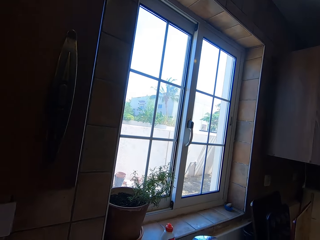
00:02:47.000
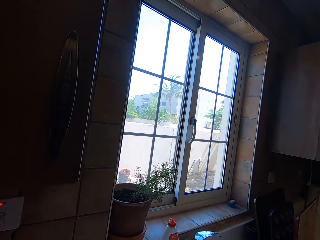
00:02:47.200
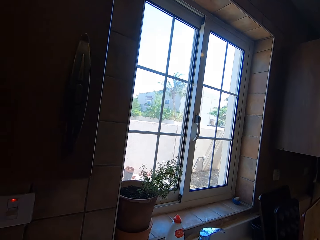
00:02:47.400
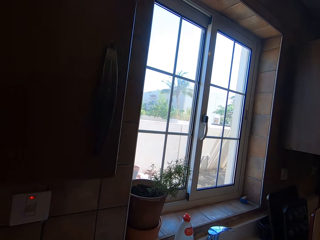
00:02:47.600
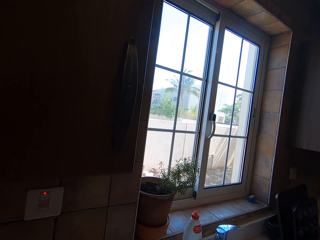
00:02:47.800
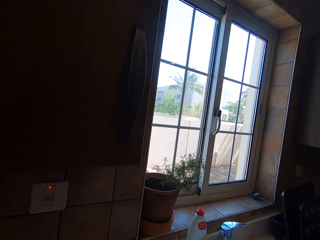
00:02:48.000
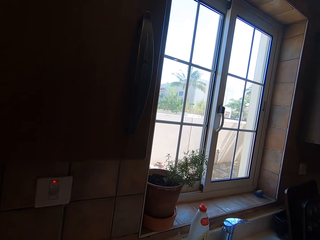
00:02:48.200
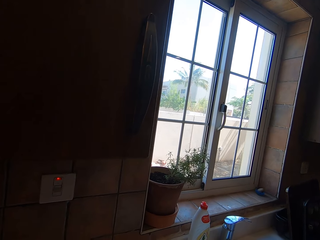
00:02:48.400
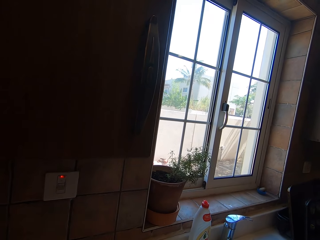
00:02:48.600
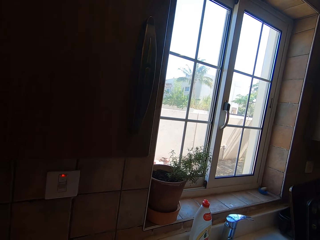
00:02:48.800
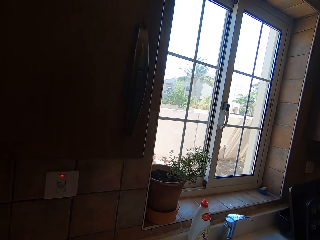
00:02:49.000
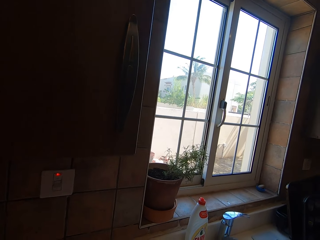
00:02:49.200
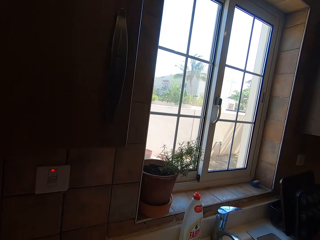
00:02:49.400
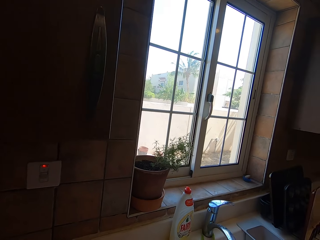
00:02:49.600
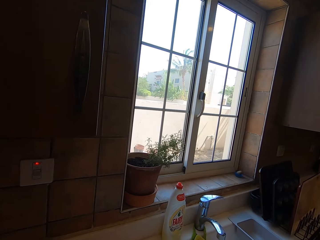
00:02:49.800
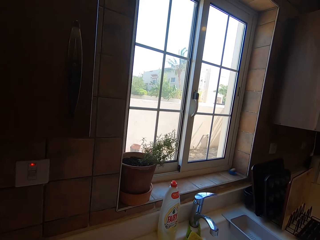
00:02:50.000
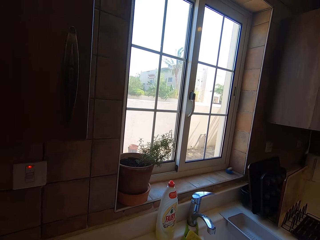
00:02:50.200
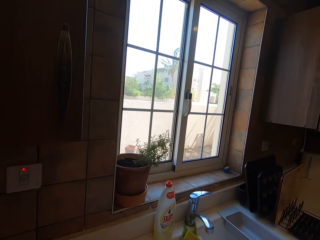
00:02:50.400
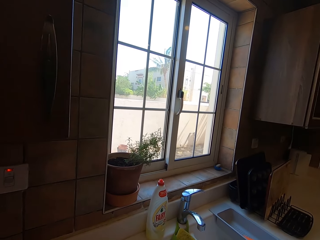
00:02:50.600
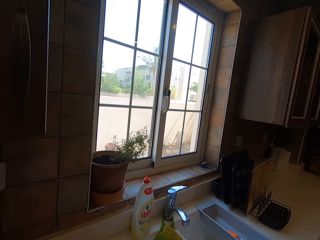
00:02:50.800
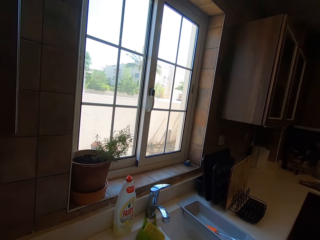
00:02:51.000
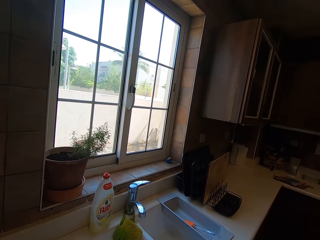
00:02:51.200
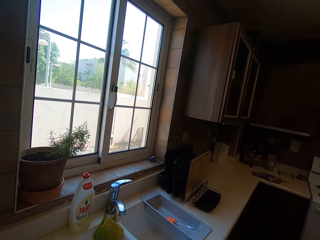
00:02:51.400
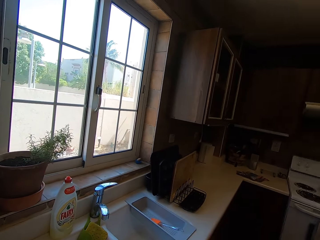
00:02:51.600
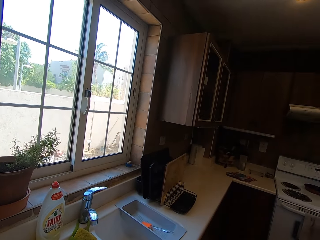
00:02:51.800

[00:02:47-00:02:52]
The camera wearer converses to the man.

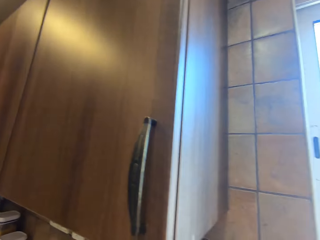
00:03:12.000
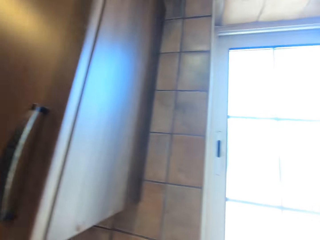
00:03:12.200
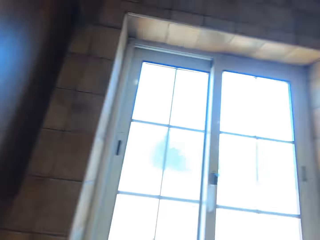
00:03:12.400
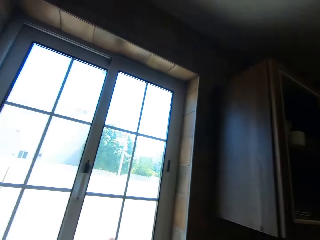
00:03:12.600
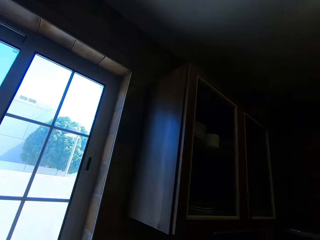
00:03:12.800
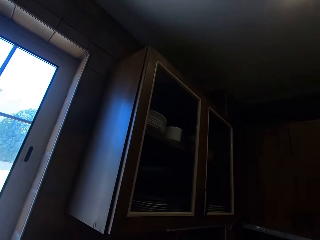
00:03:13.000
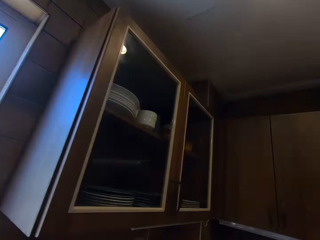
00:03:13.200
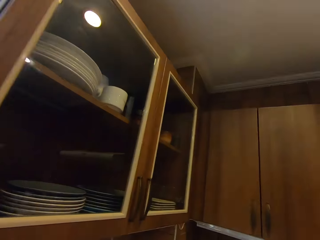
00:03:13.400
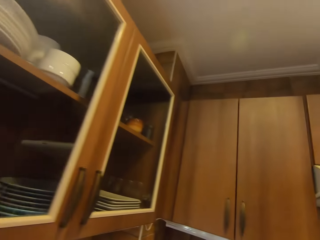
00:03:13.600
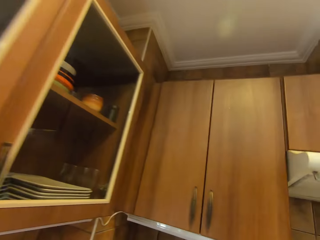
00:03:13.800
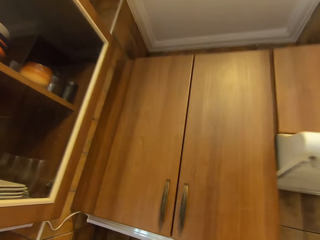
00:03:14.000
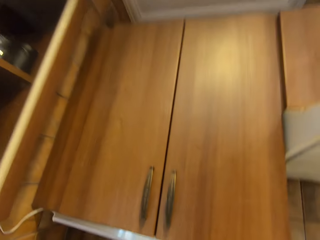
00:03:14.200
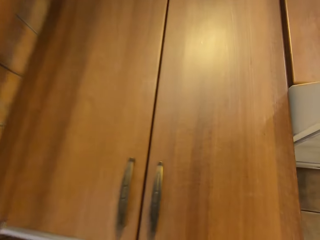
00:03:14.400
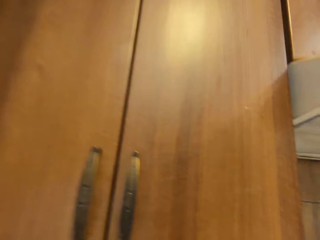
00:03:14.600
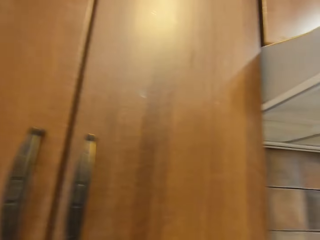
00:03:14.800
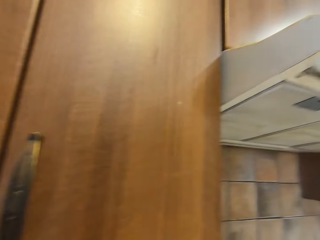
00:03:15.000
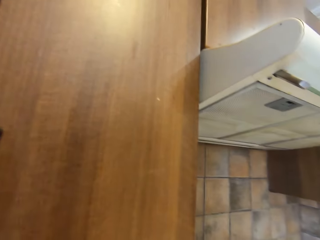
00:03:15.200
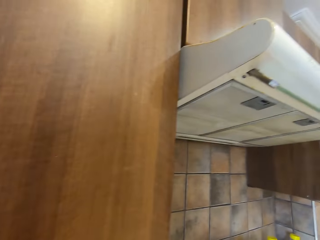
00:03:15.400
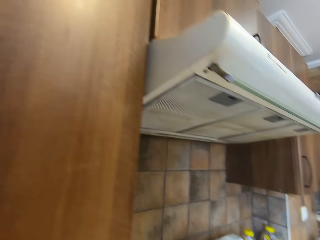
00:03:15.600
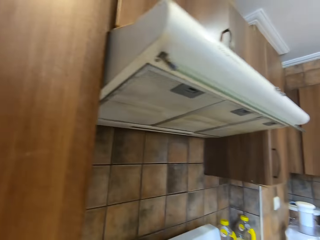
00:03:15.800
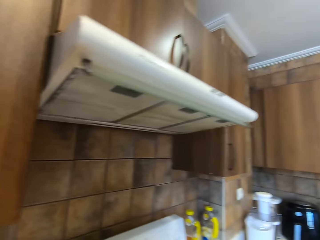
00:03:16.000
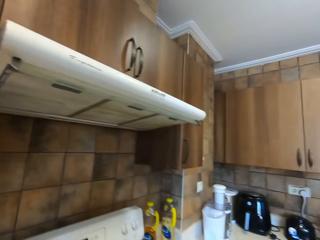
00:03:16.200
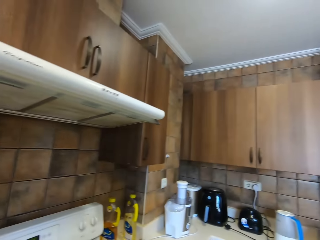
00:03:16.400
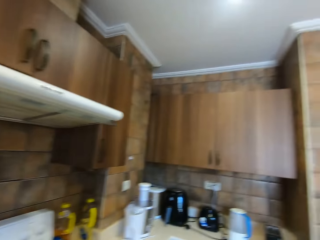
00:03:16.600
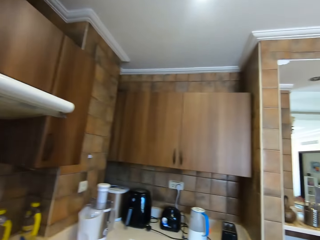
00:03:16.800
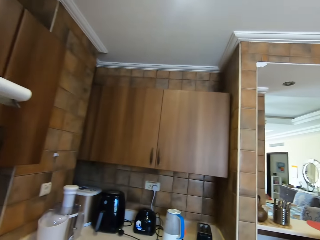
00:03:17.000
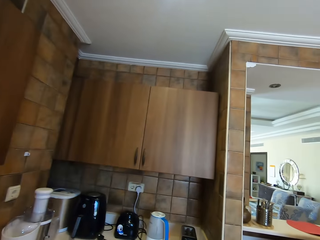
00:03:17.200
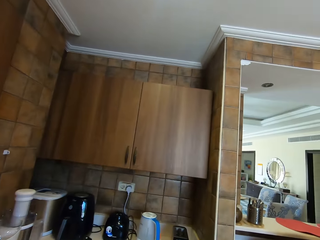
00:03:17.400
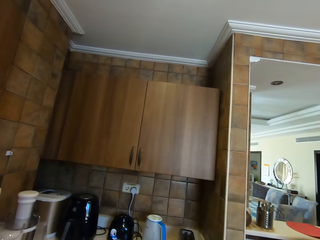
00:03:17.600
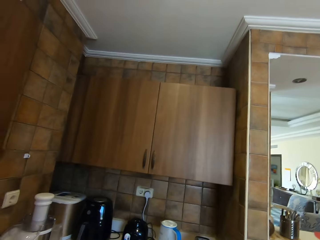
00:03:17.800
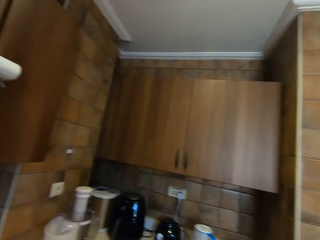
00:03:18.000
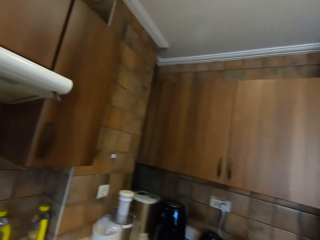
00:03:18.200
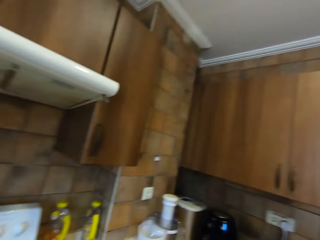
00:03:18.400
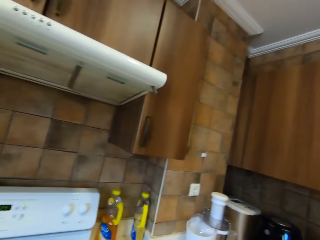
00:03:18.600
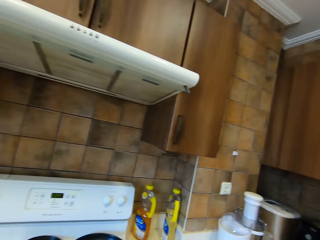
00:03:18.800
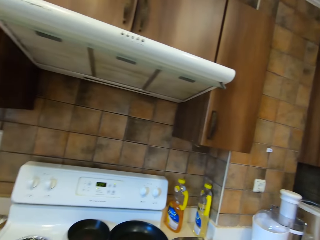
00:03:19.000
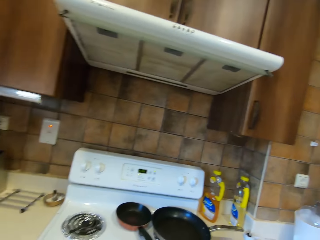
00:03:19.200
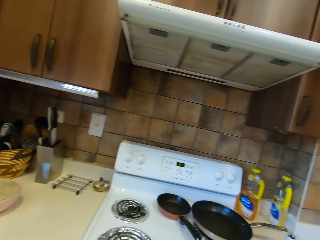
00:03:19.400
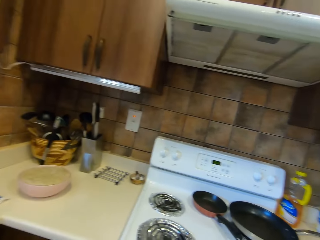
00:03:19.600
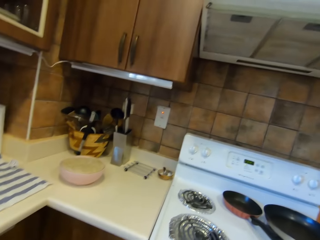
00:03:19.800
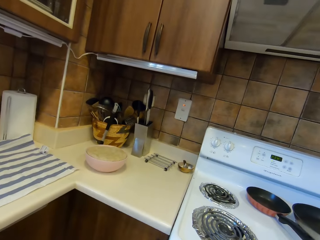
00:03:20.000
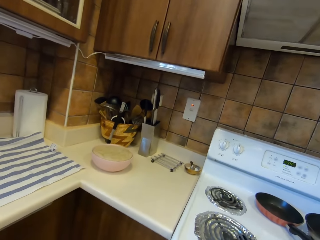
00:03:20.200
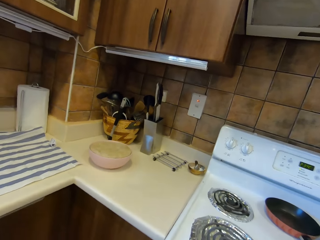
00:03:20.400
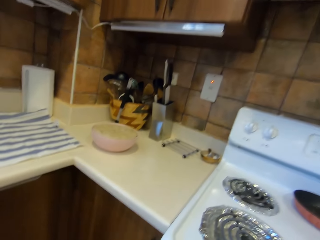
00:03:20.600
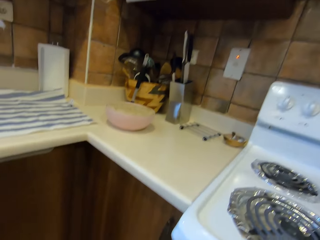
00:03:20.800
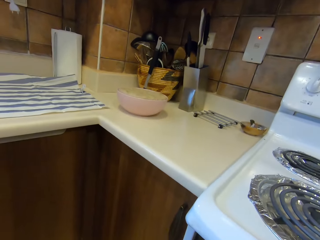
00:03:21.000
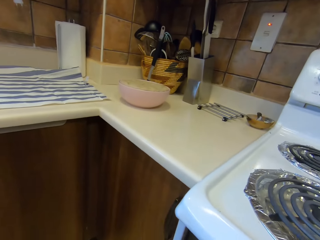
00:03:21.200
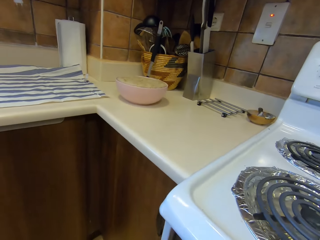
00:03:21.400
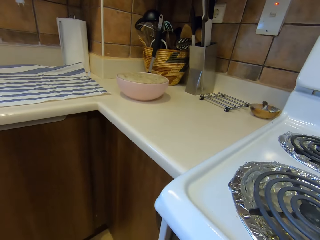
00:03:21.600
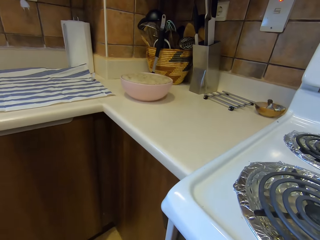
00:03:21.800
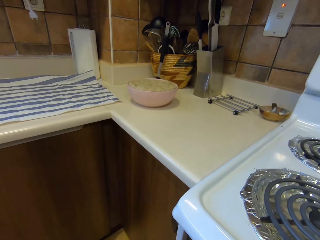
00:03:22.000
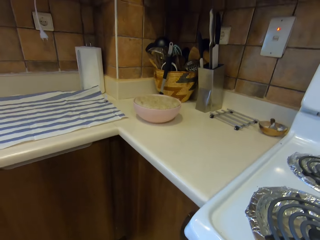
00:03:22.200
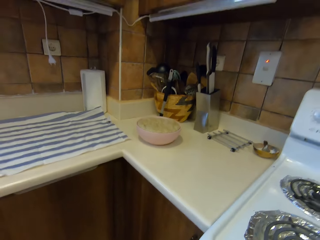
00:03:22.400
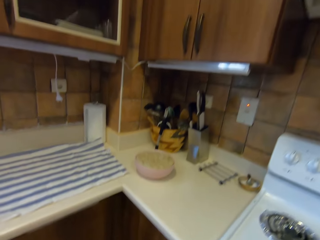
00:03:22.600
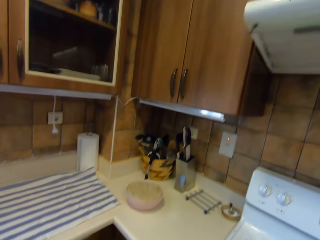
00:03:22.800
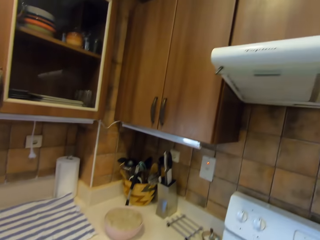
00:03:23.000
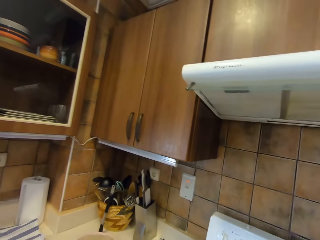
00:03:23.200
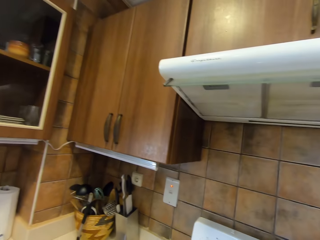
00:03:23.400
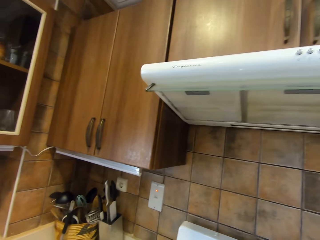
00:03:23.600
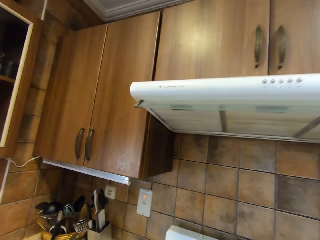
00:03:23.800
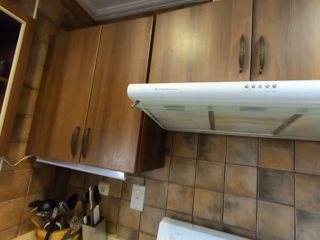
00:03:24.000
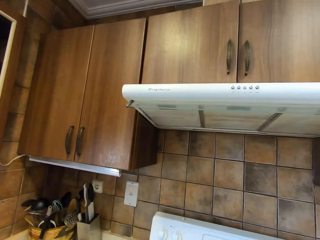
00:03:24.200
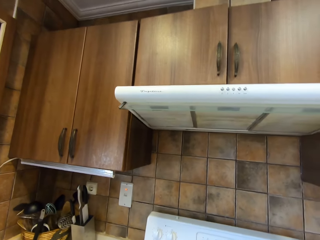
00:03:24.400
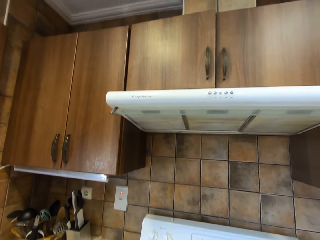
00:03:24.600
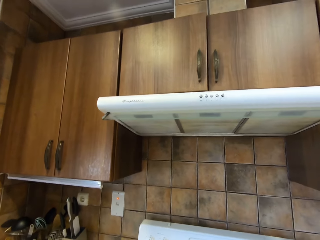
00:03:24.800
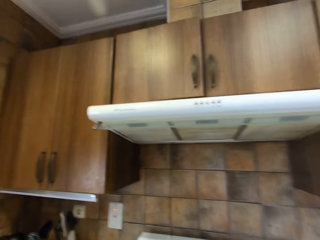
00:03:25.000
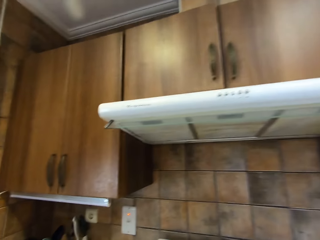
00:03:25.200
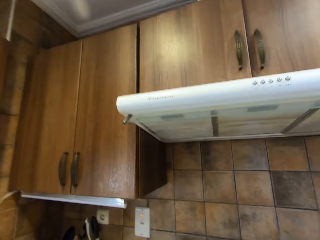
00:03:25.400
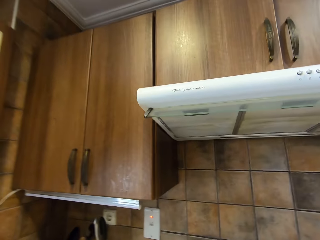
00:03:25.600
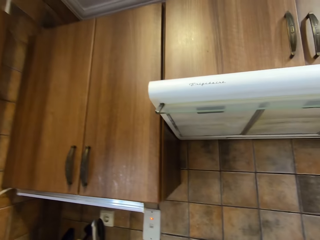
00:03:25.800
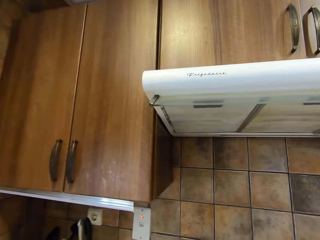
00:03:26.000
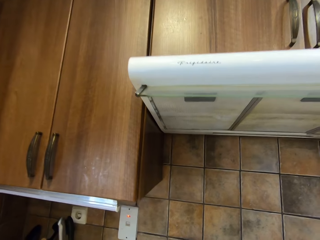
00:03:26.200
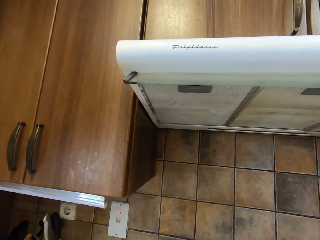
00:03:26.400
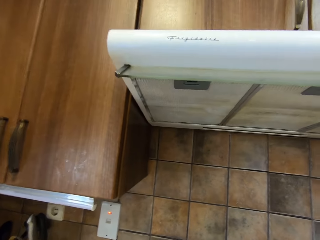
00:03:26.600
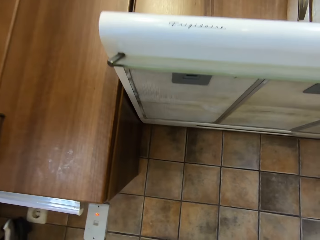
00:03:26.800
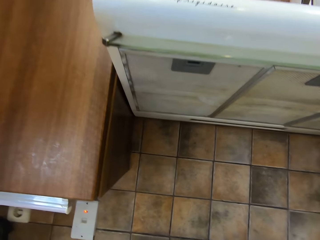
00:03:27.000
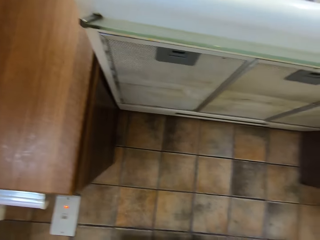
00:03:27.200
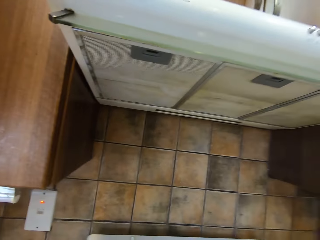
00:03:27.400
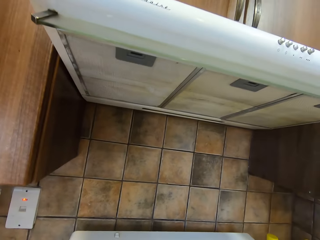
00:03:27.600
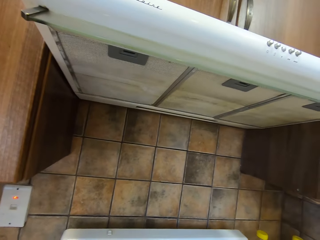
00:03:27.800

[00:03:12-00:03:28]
The camera wearer converses to the man. The man responds to the camera wearer. The camera wearer moves to the cooker. They check on the cooker. They converse to the man.
